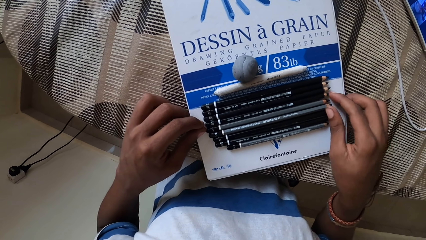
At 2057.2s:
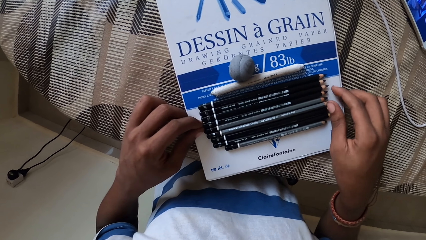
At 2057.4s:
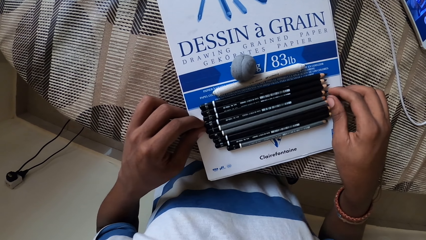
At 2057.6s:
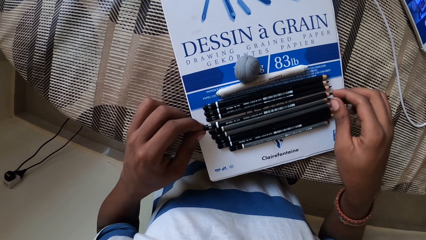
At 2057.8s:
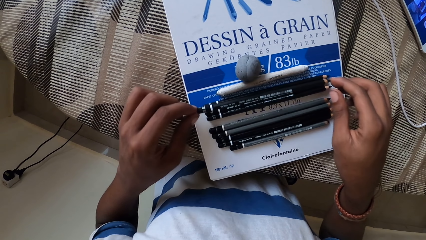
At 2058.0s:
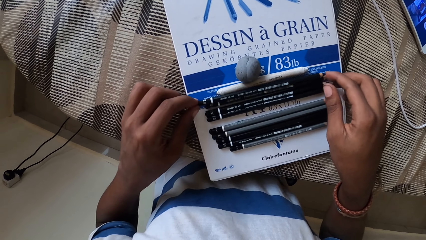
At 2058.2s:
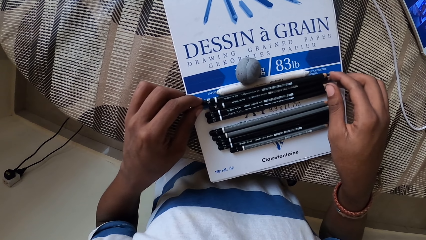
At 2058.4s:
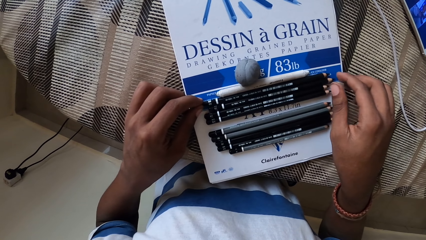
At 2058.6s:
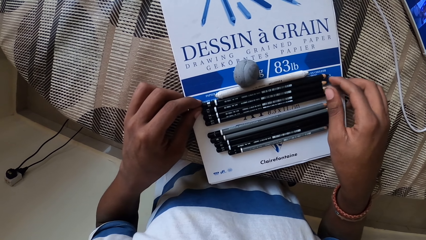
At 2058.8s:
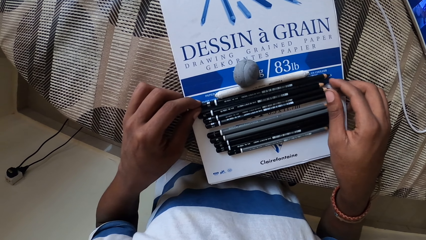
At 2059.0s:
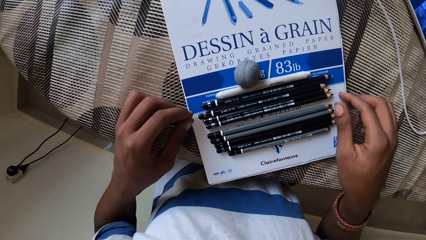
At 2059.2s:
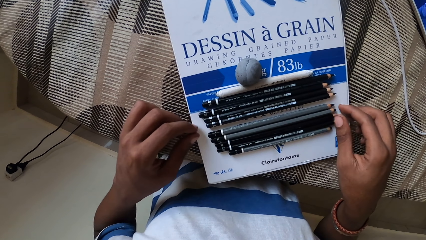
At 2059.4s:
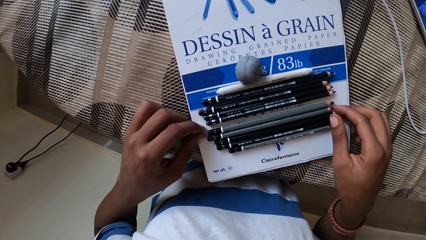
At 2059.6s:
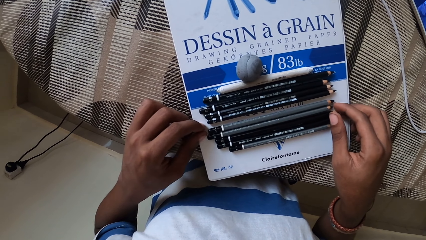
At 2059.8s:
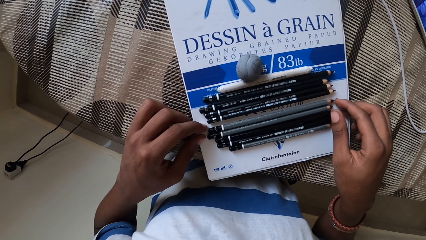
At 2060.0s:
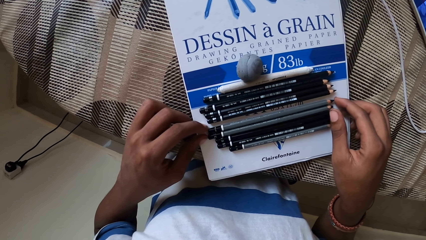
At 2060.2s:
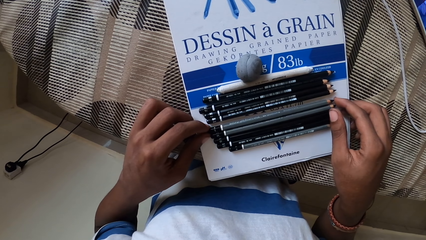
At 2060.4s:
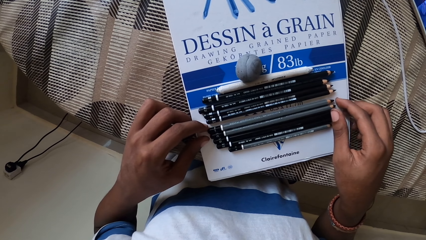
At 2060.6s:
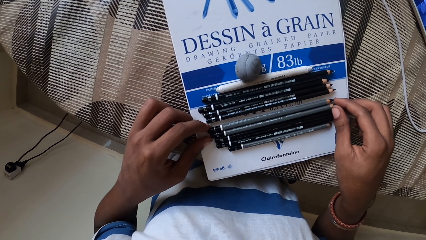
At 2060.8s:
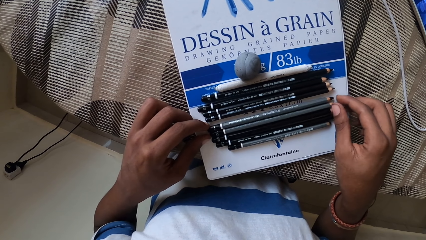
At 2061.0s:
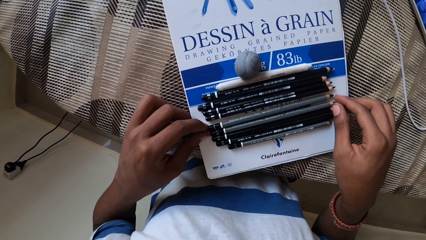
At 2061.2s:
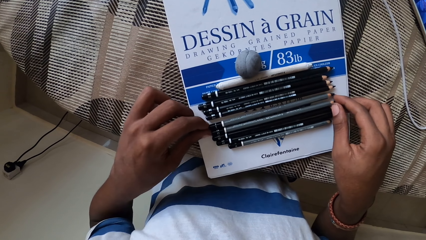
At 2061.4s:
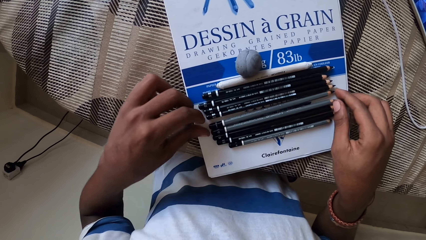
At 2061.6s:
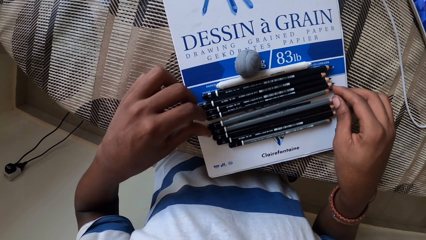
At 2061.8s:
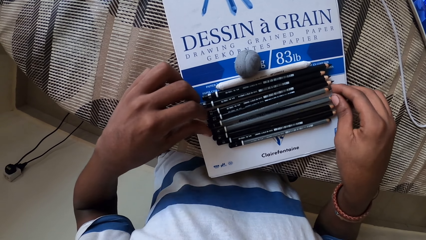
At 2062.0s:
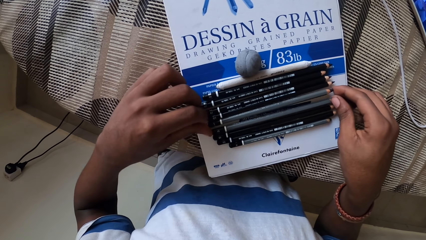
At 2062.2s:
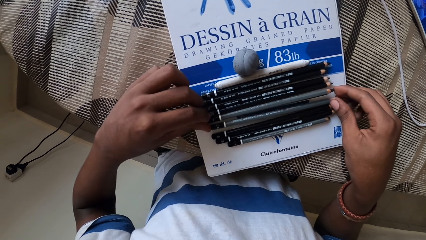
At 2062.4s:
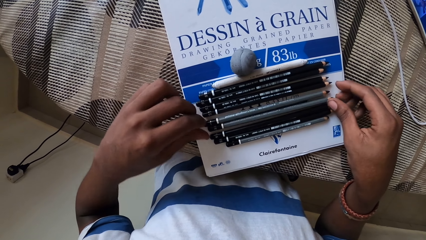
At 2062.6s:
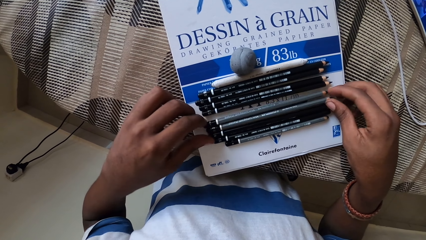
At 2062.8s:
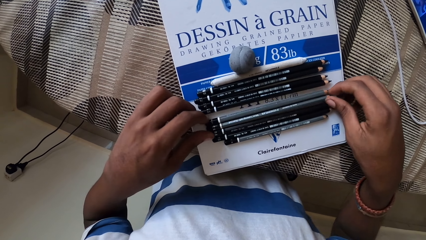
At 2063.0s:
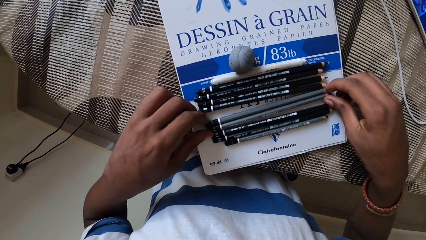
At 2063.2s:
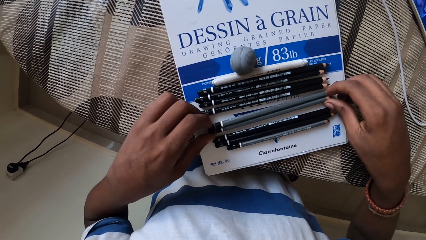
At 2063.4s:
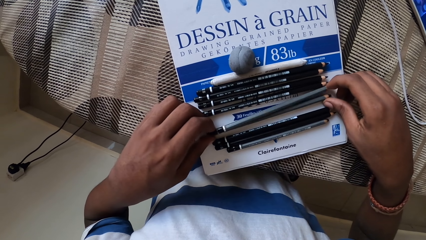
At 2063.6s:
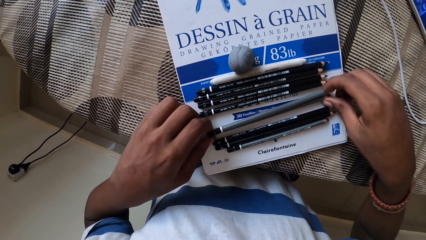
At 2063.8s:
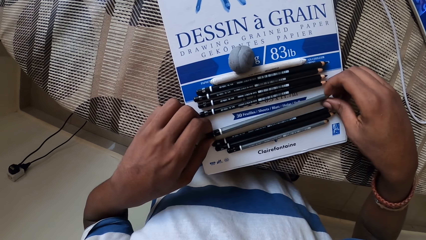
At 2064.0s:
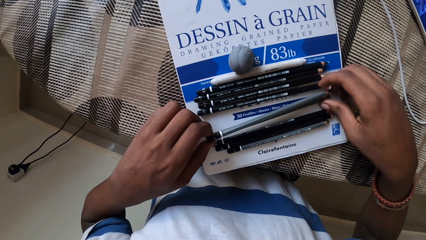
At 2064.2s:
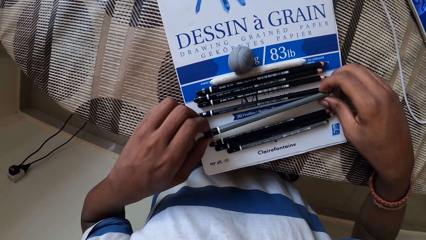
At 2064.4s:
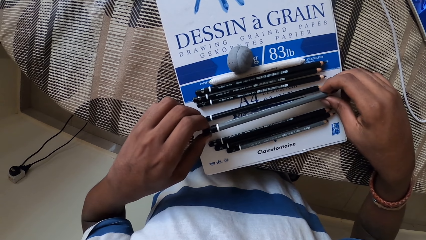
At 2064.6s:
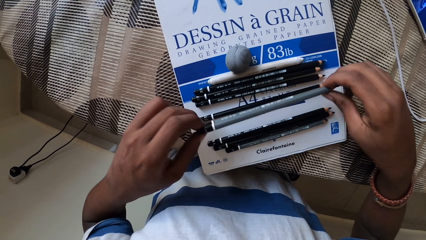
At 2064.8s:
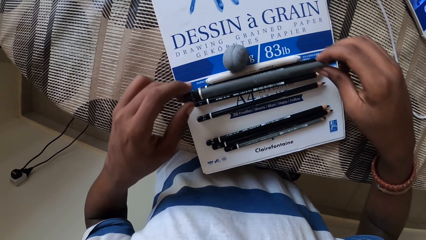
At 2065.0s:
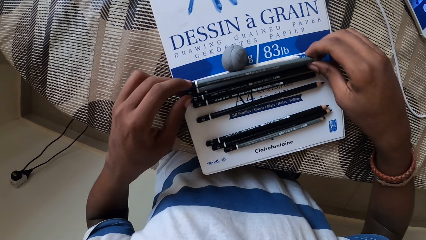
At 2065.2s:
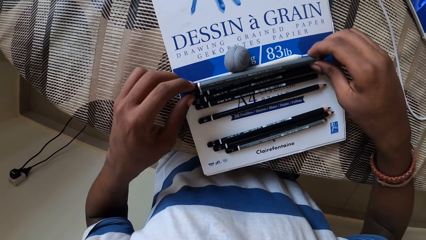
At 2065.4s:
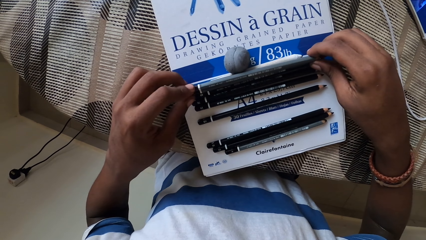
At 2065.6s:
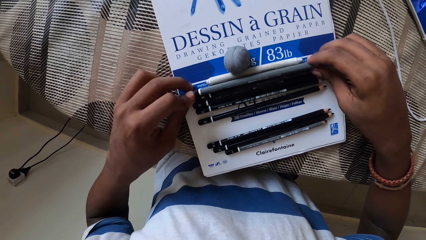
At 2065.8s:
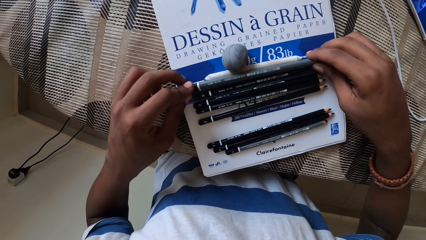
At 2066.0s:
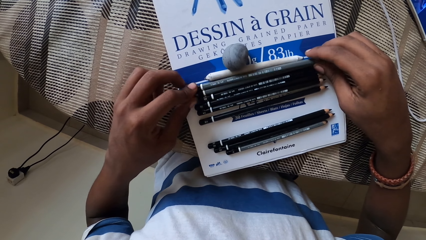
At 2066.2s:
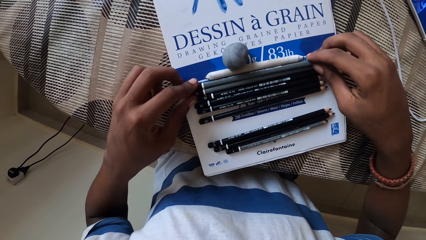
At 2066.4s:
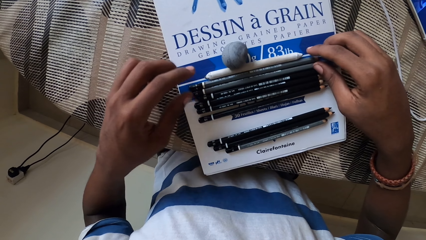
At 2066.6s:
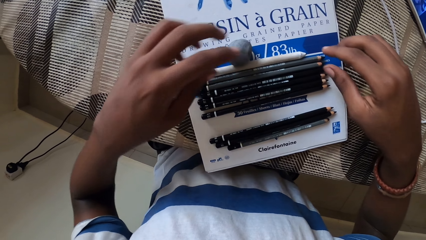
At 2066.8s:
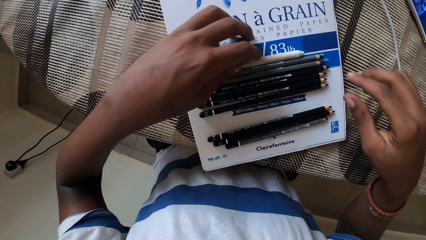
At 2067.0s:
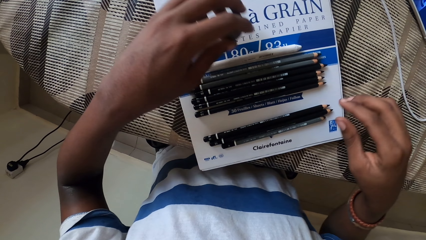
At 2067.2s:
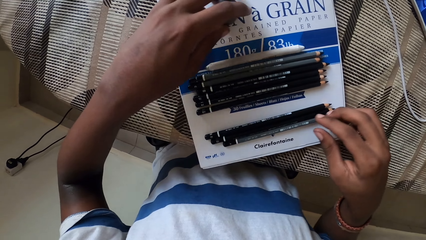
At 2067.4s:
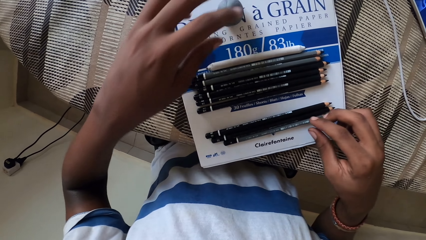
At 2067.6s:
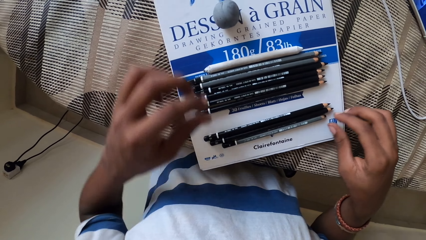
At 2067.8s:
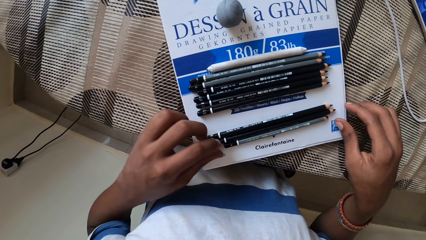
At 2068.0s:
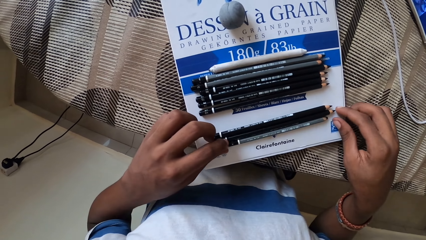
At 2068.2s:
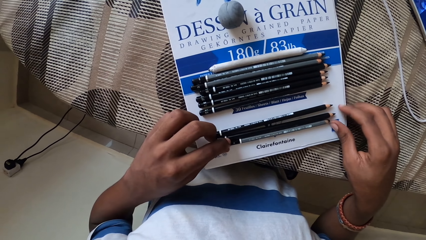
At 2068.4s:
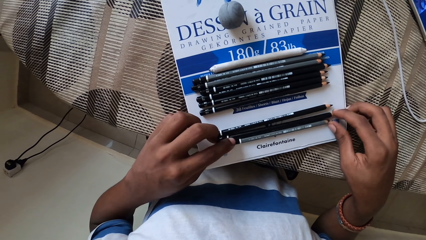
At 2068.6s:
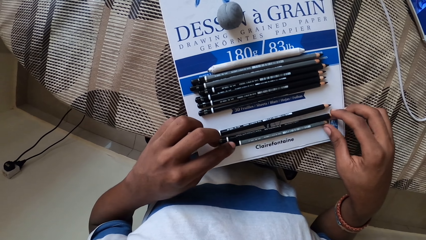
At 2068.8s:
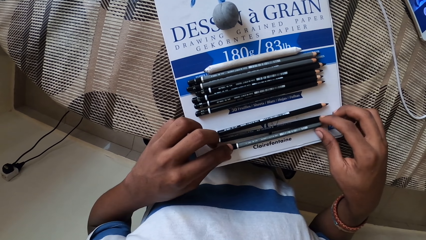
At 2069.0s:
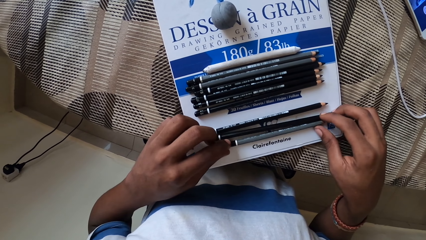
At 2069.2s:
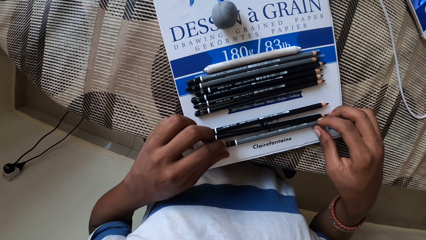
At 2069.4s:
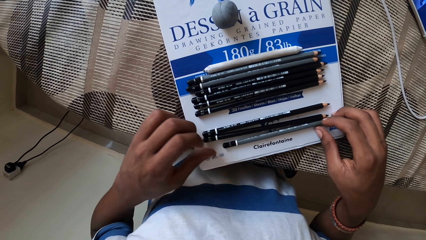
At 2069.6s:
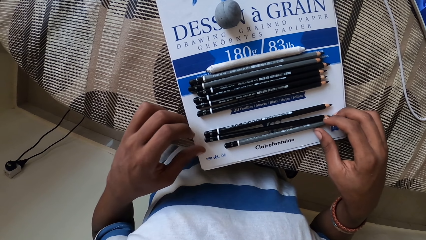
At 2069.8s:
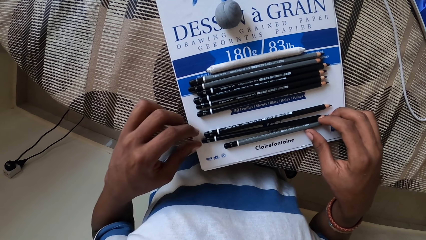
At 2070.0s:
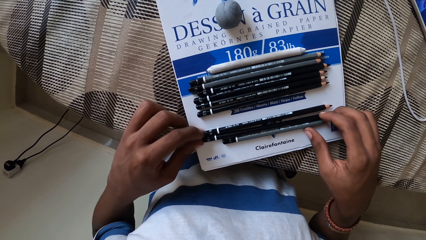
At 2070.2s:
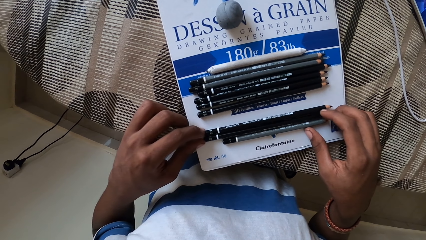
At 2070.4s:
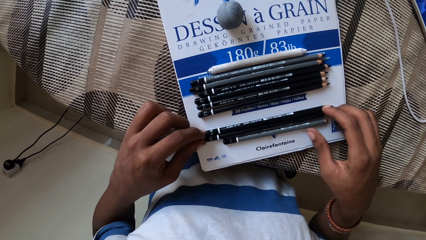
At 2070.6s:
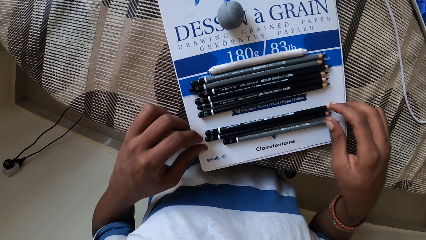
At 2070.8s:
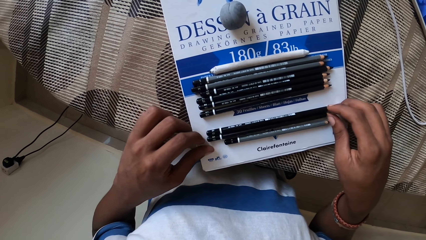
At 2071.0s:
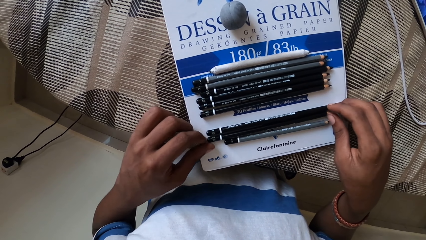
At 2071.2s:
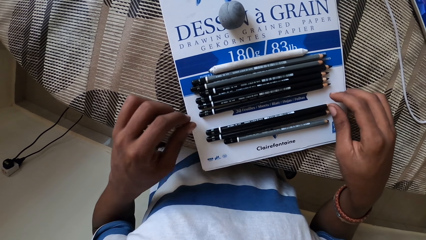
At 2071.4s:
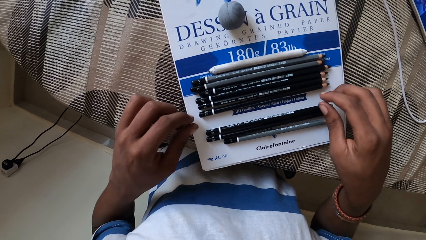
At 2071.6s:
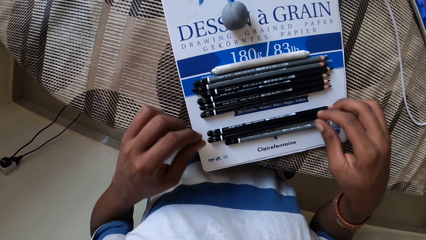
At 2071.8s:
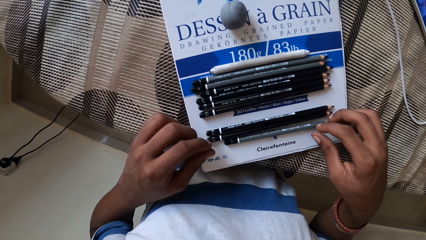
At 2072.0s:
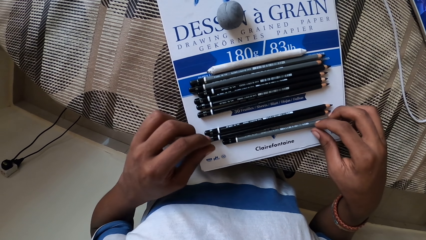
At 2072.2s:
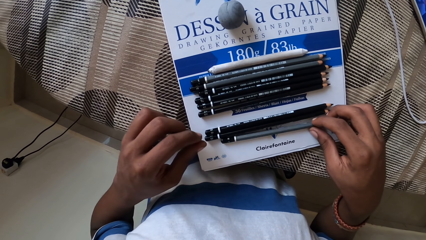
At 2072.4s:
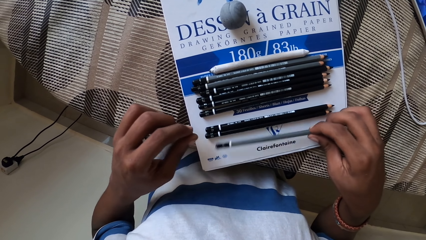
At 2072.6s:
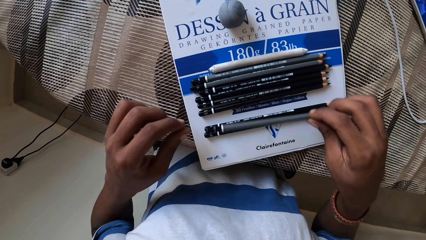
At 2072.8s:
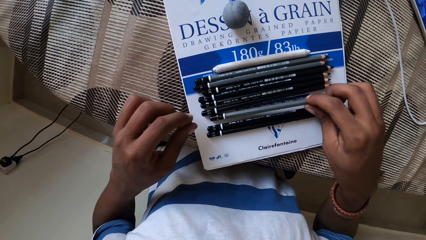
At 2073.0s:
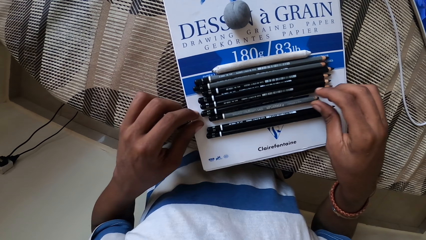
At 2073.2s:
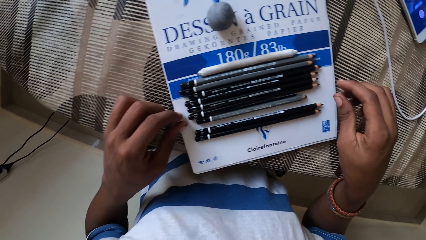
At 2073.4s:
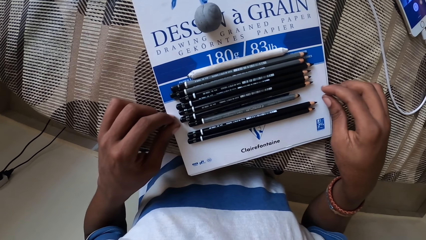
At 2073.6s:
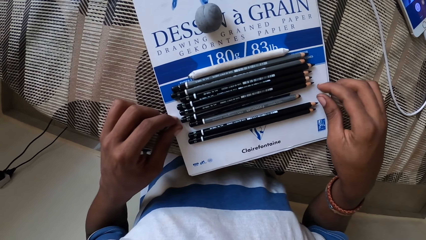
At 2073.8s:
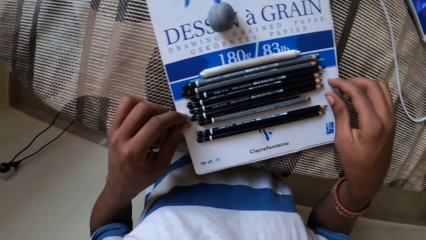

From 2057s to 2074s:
The camera wearer picks up a pen and puts the pen on a book. They align the pencils on the table. They pick up a pen and put the pen on the book. They pick up a rubber and put the rubber on the book.
